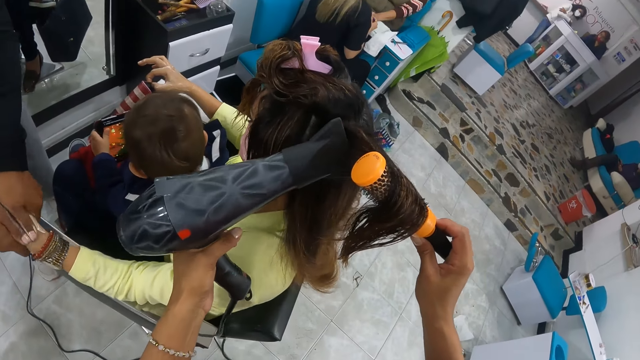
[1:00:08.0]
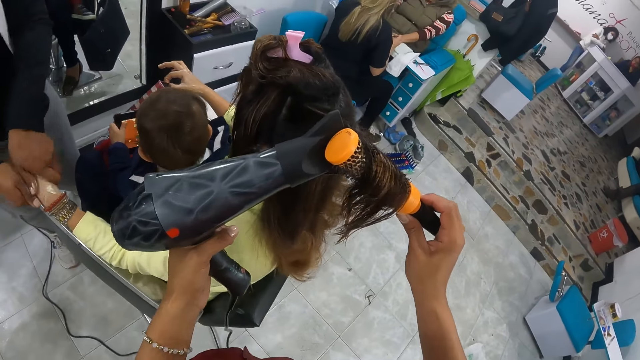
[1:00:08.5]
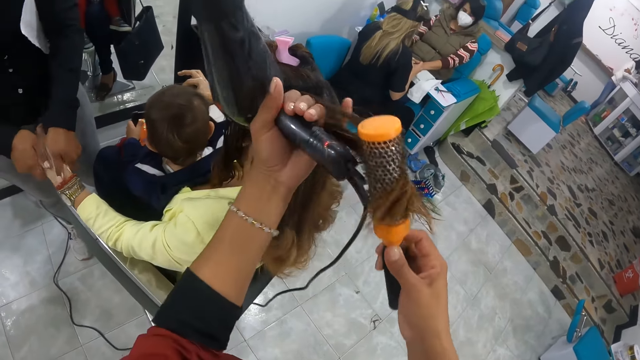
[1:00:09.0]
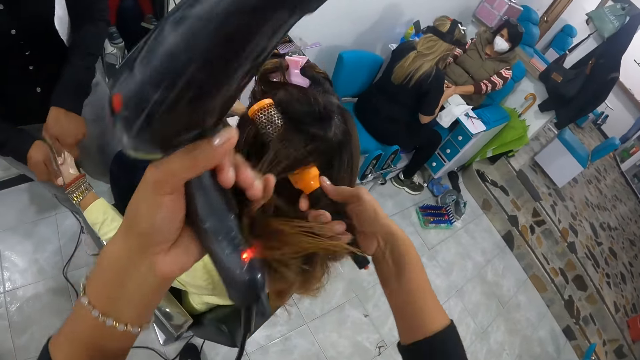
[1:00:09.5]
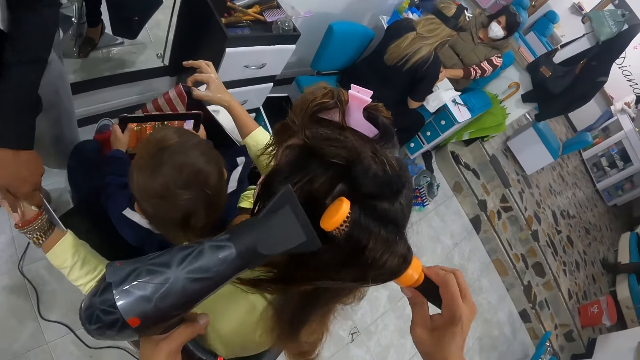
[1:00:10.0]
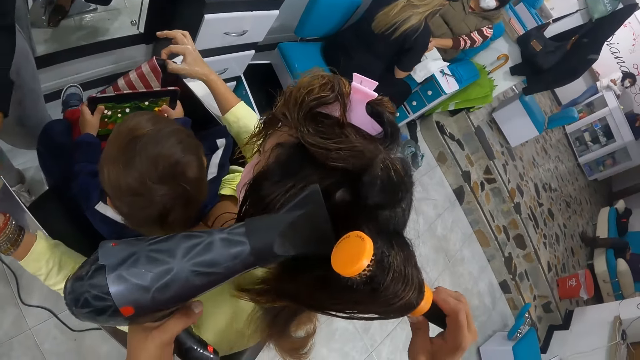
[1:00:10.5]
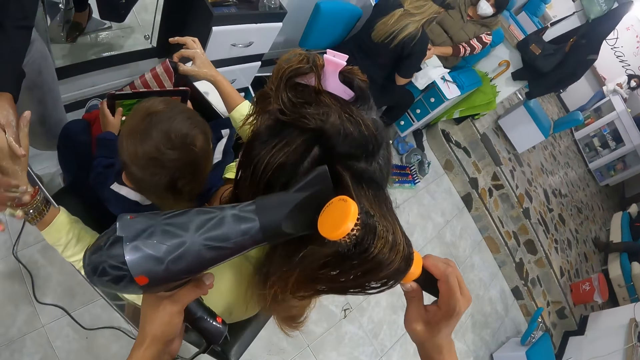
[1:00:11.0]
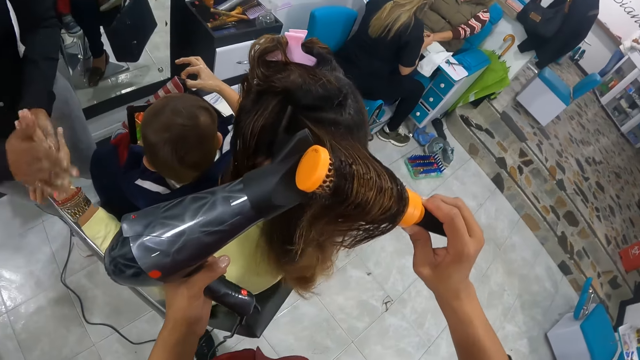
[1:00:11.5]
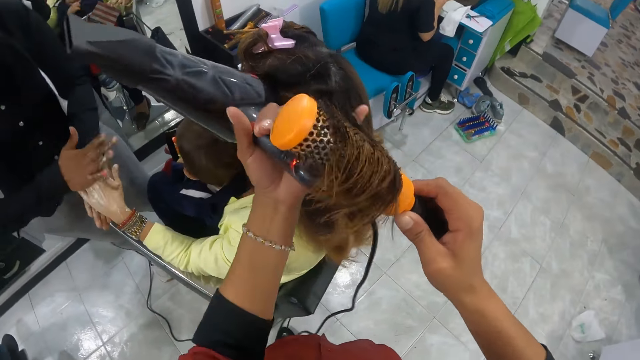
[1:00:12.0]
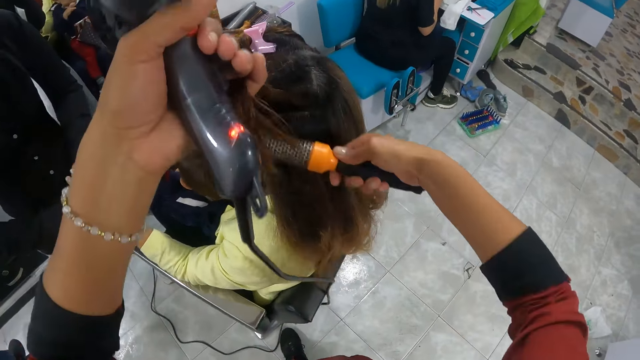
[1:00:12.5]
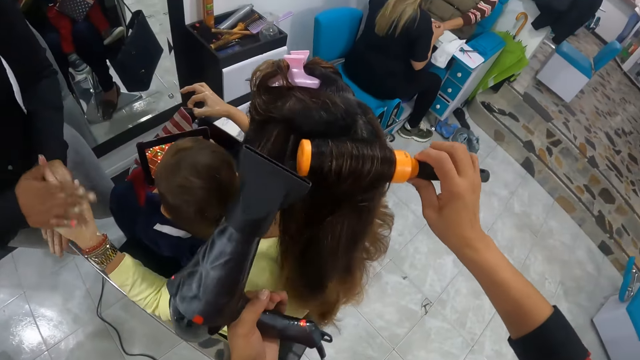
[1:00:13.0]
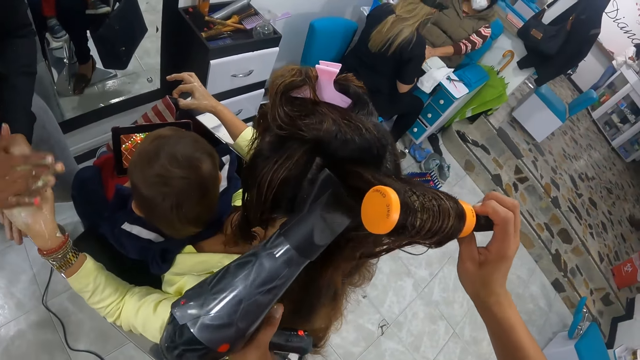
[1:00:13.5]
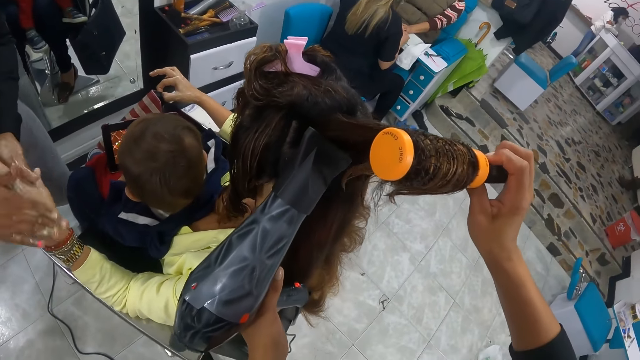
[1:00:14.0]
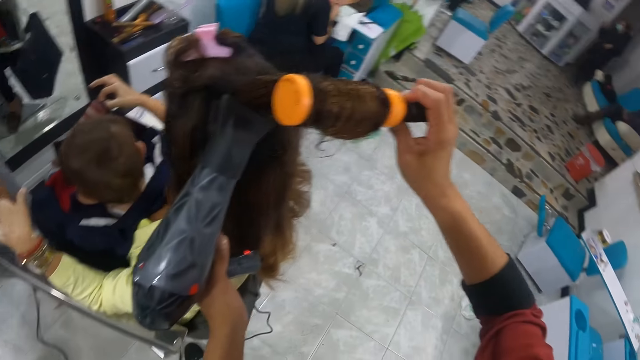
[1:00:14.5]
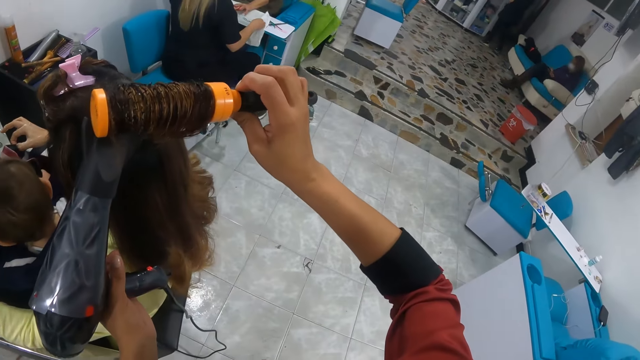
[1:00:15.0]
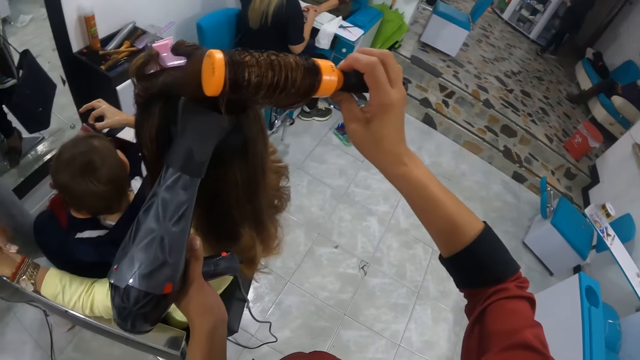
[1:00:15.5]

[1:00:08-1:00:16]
The camera wearer places the hair of the woman with her left hand on the brush in her right hand. She holds the hair. She dries the hair of the woman with the hair dryer in her left hand. She places the hair of the woman with her left hand on the brush in her right hand. She holds the hair. She dries the hair of the woman with the hair dryer in her left hand.

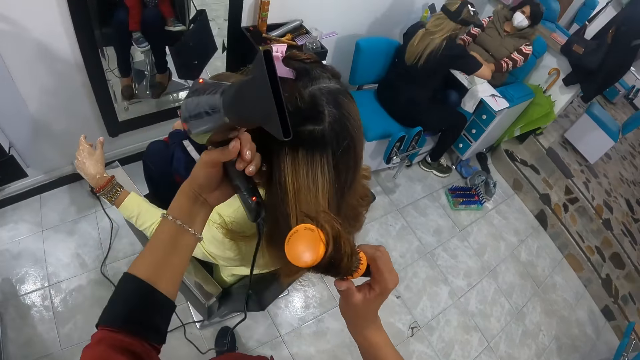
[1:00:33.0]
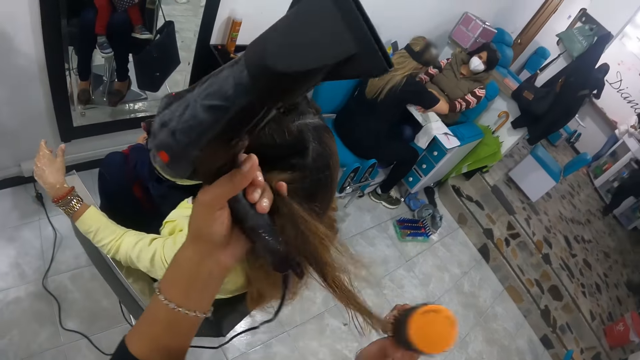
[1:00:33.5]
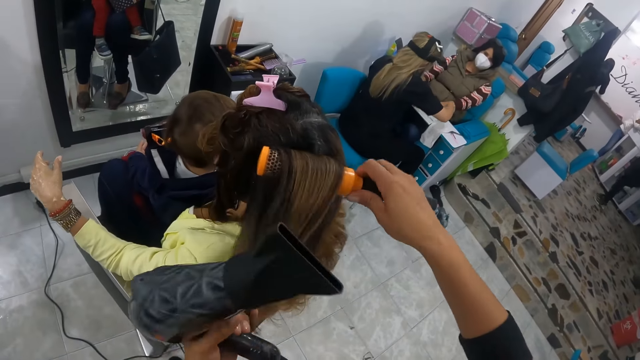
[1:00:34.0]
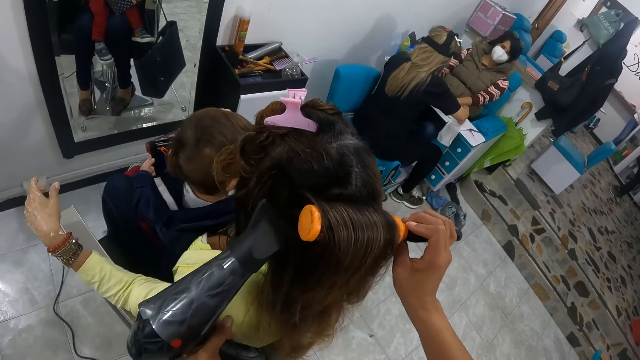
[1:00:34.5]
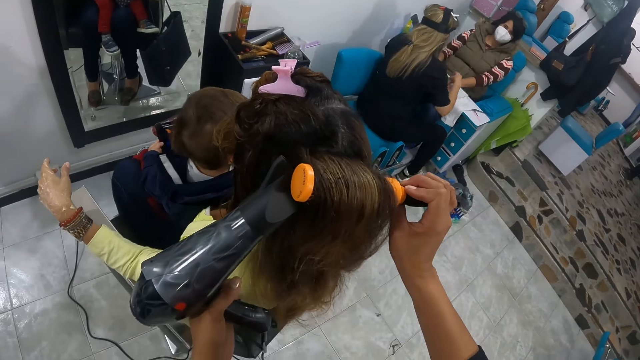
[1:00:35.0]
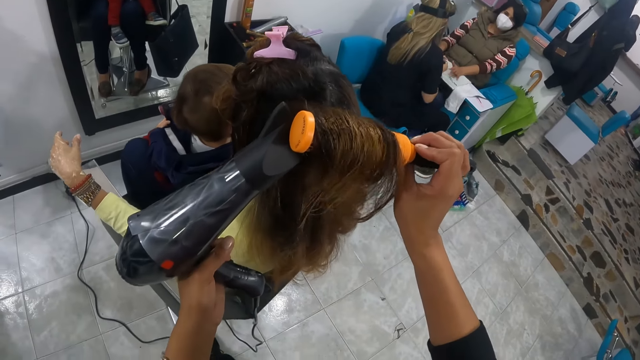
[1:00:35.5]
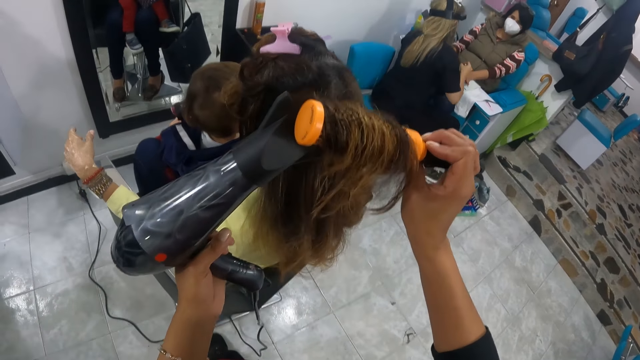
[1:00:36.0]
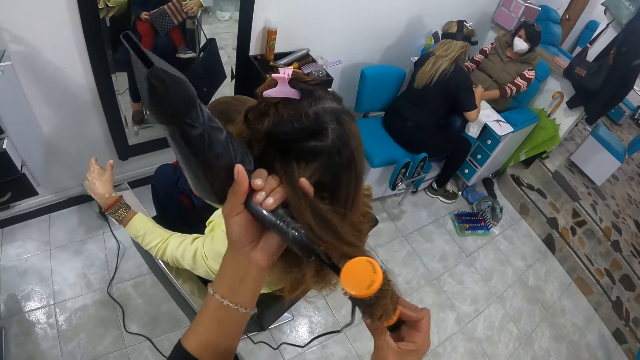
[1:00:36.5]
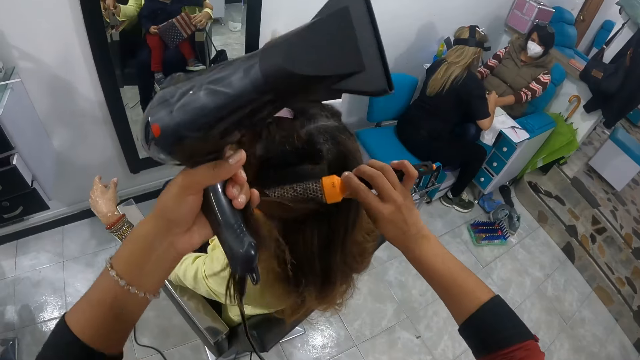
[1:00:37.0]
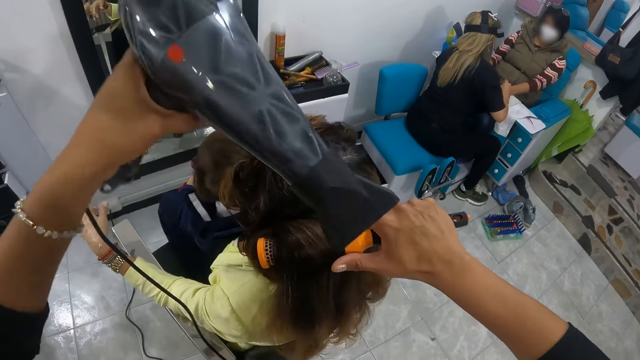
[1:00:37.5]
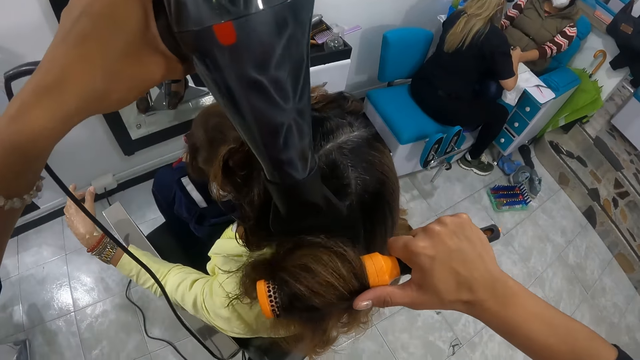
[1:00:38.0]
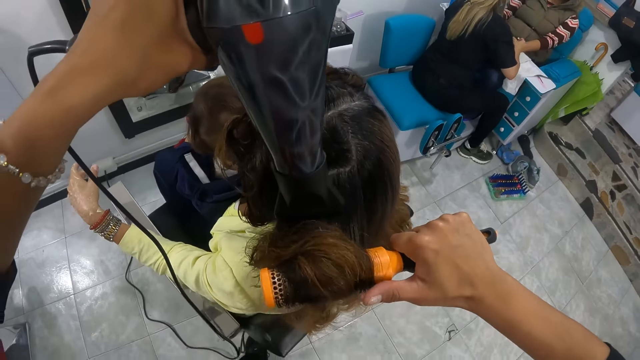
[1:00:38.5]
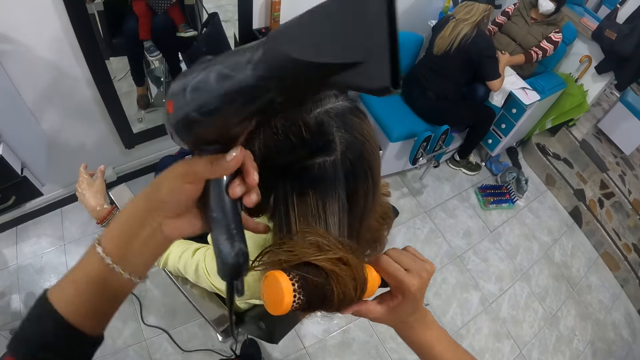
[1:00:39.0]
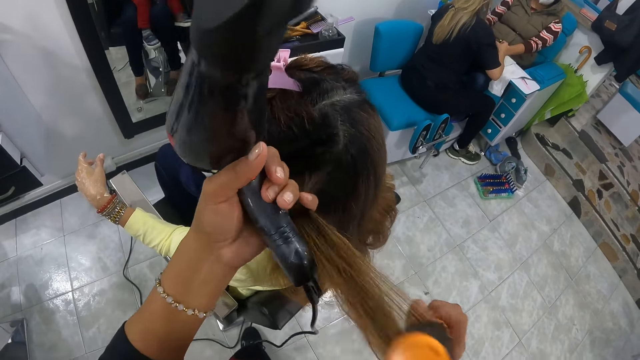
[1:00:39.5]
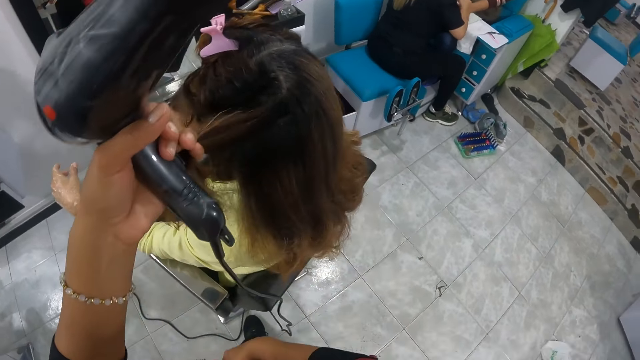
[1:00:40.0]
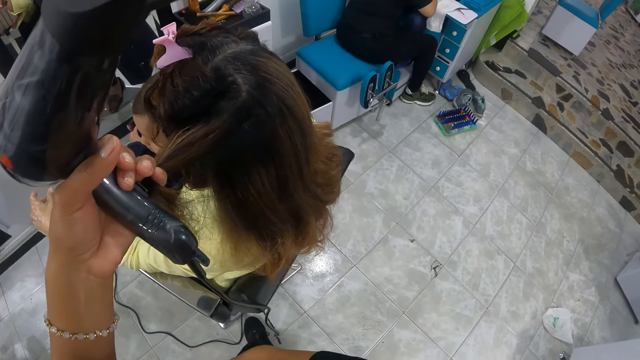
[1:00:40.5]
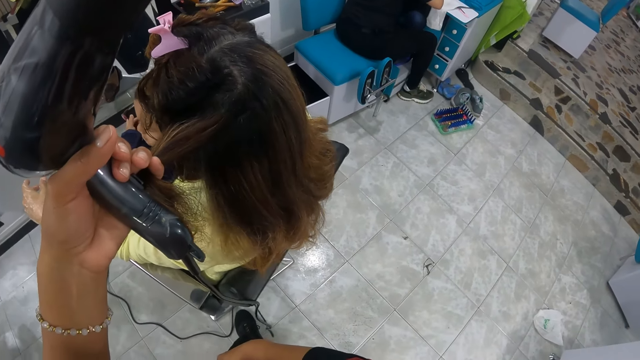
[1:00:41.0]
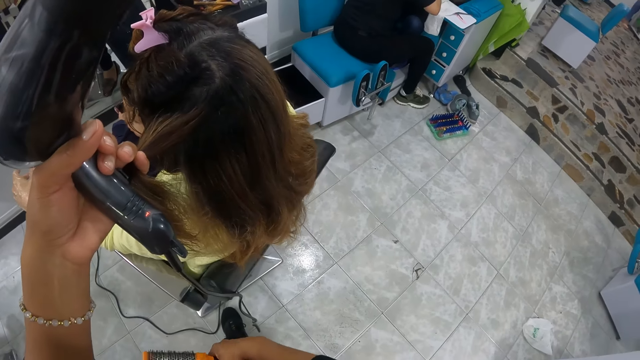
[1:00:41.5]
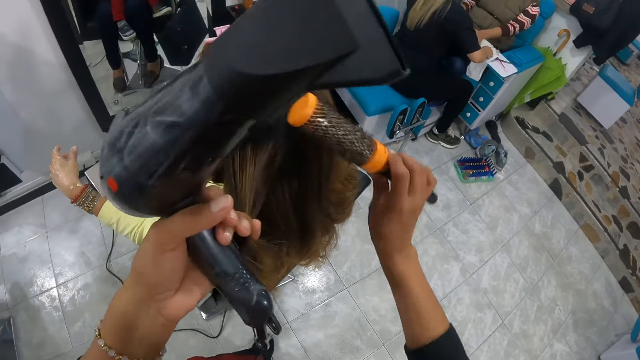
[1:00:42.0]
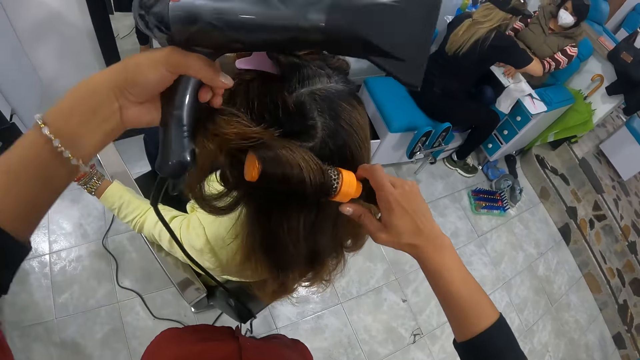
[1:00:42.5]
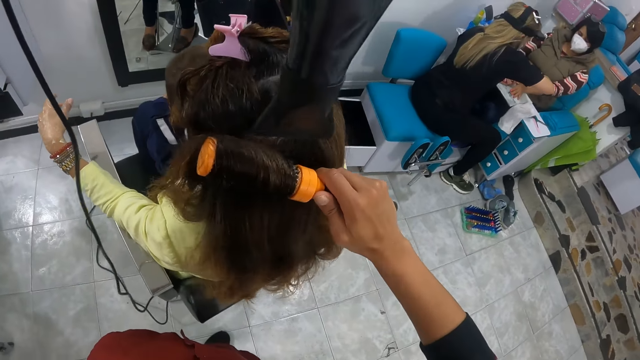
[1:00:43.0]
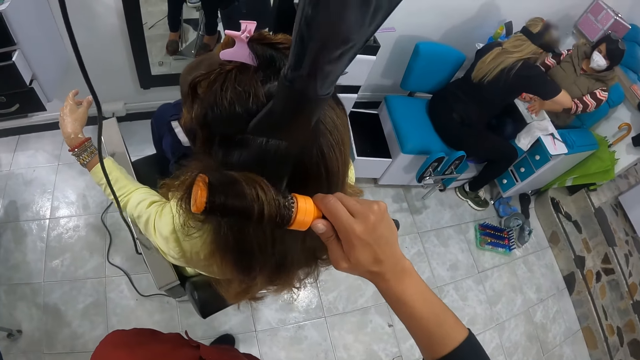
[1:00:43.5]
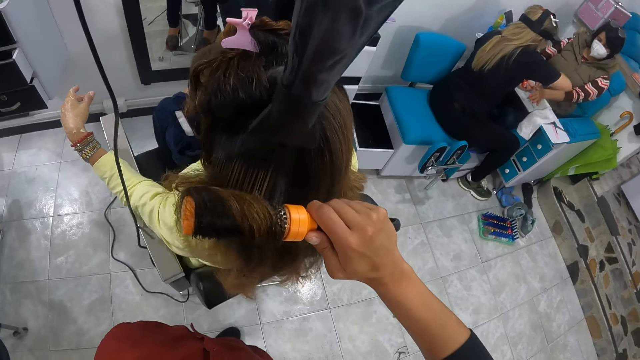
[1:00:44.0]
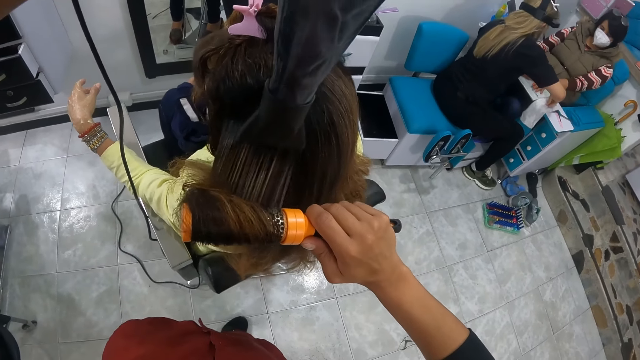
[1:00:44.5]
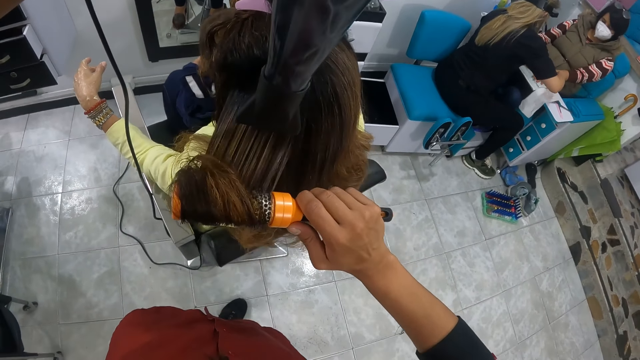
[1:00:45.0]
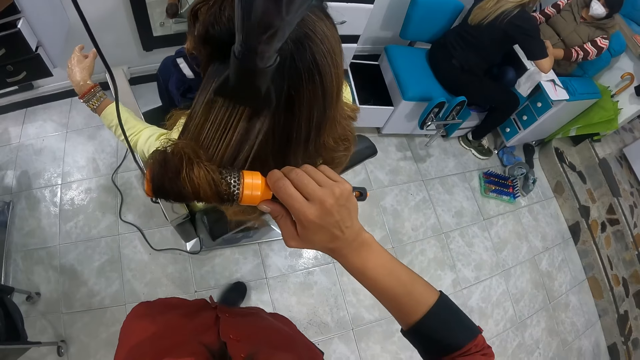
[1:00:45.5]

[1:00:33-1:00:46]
The camera wearer places the hair of the woman with her left hand on the brush in her right hand. She holds the hair. She dries the hair of the woman with the hair dryer in her left hand. She places the hair of the woman with her left hand on the brush in her right hand. She holds the hair. She dries the hair of the woman with the hair dryer in her left hand. She holds the hair of the woman with her left hand. She lowers the comb. She places the hair of the woman with her left hand on the brush in her right hand. She puts the comb in the hair. She dries the hair of the woman with the hair dryer in her left hand.
